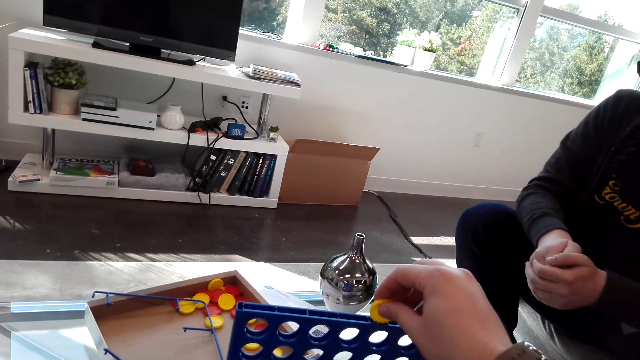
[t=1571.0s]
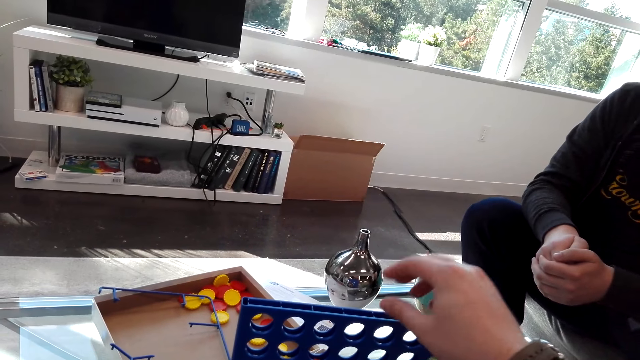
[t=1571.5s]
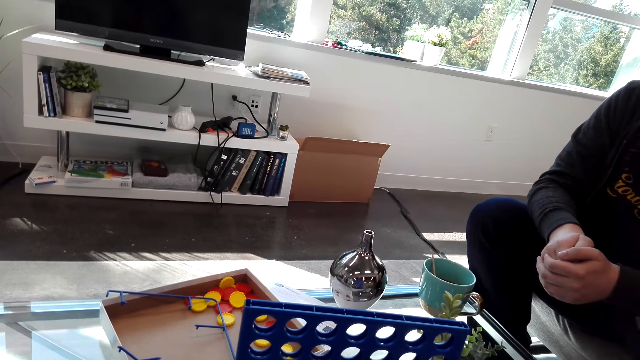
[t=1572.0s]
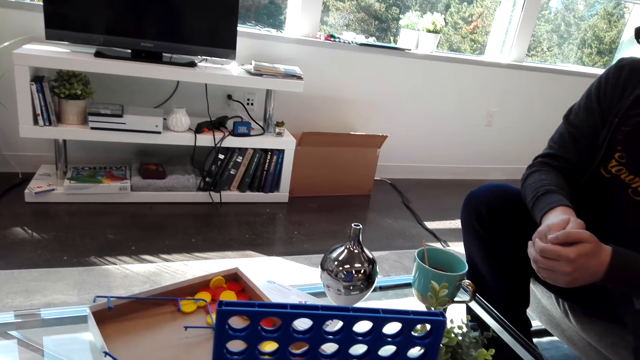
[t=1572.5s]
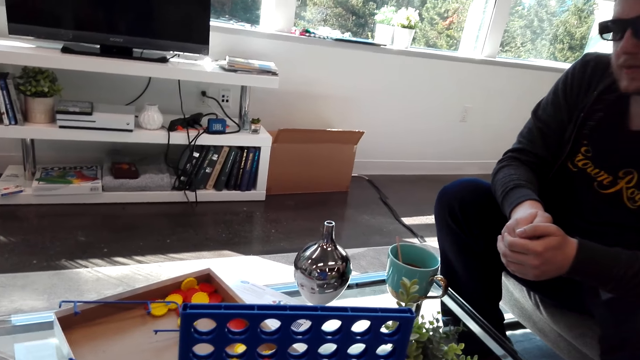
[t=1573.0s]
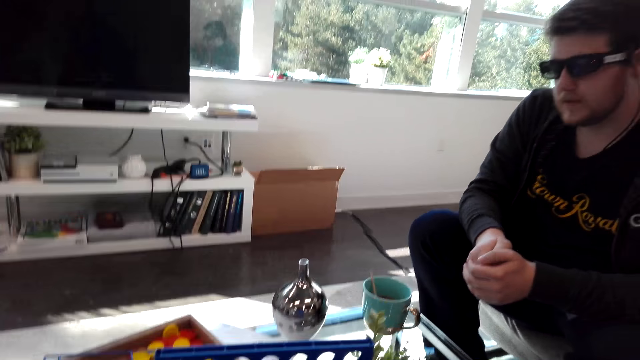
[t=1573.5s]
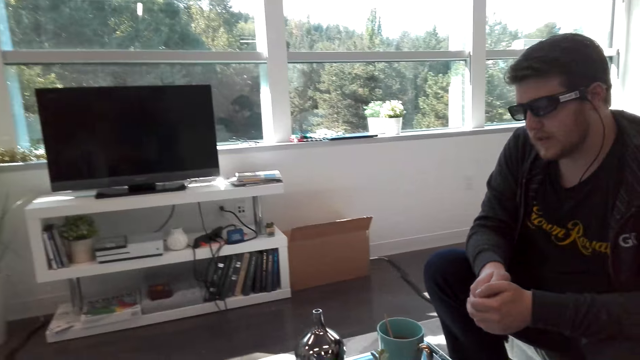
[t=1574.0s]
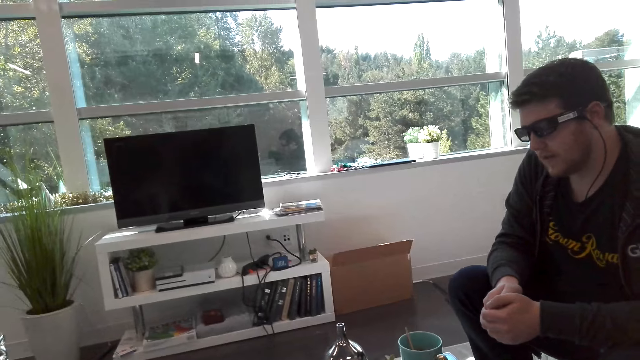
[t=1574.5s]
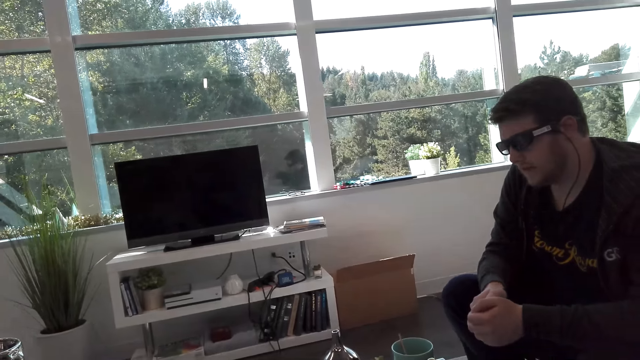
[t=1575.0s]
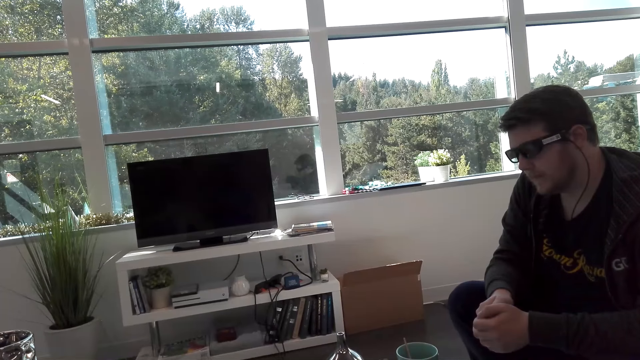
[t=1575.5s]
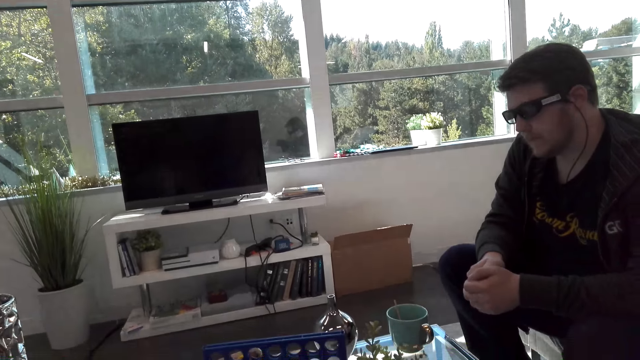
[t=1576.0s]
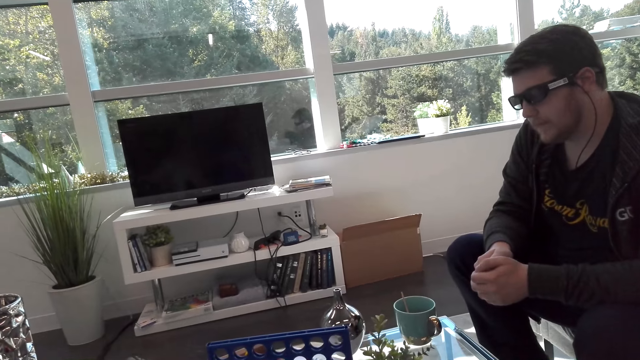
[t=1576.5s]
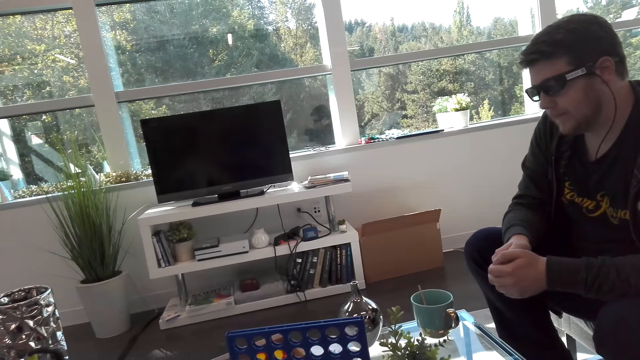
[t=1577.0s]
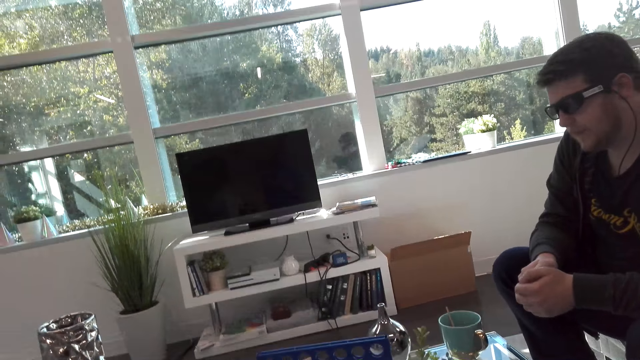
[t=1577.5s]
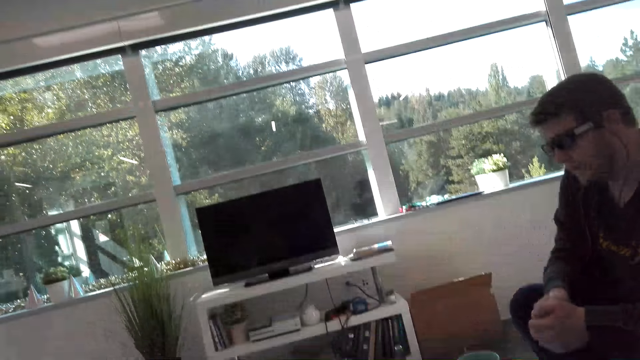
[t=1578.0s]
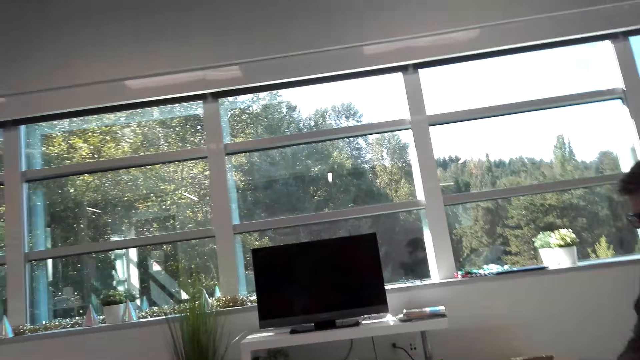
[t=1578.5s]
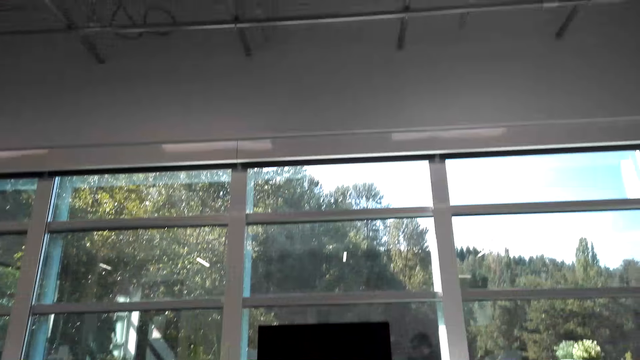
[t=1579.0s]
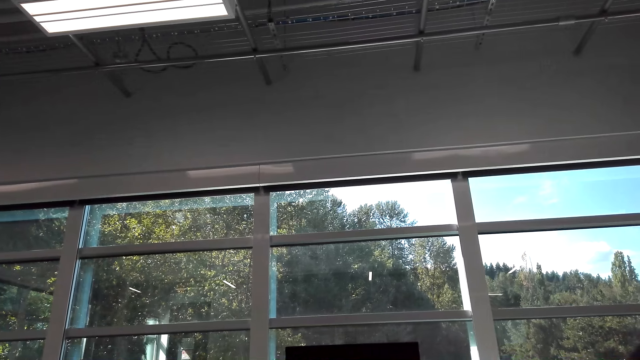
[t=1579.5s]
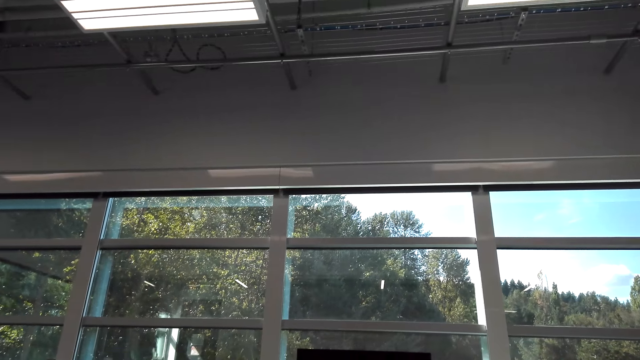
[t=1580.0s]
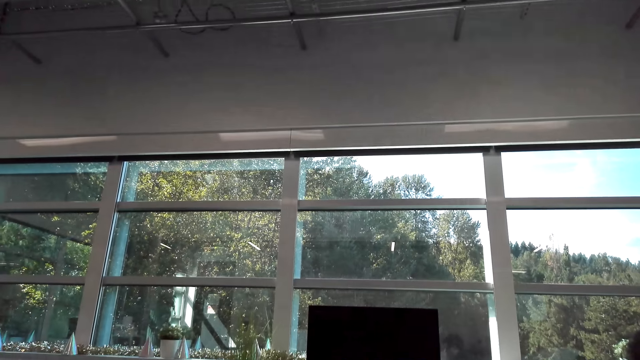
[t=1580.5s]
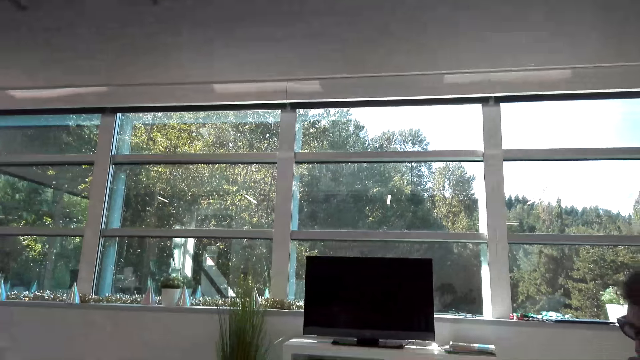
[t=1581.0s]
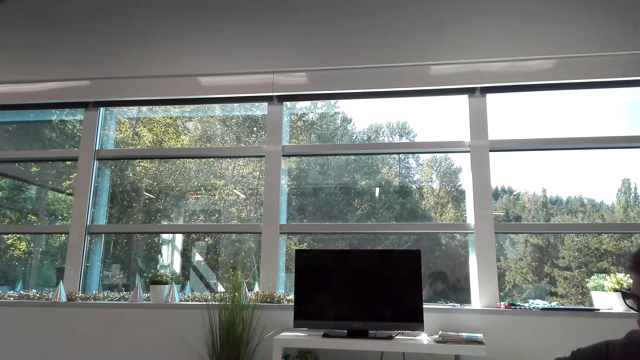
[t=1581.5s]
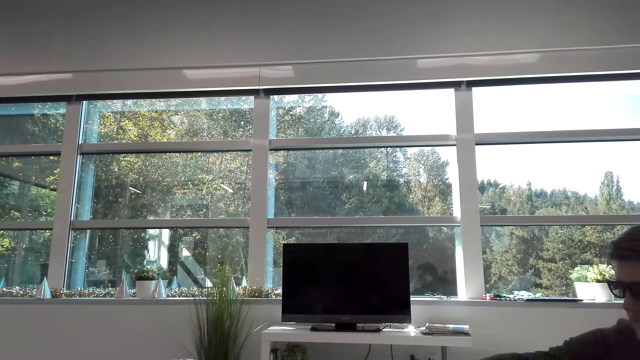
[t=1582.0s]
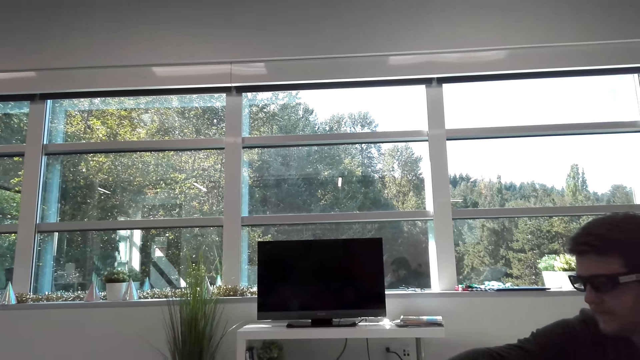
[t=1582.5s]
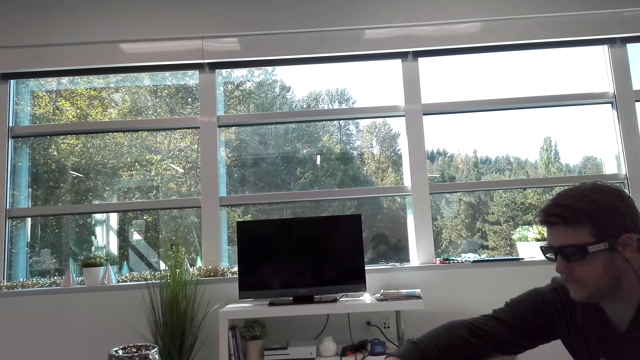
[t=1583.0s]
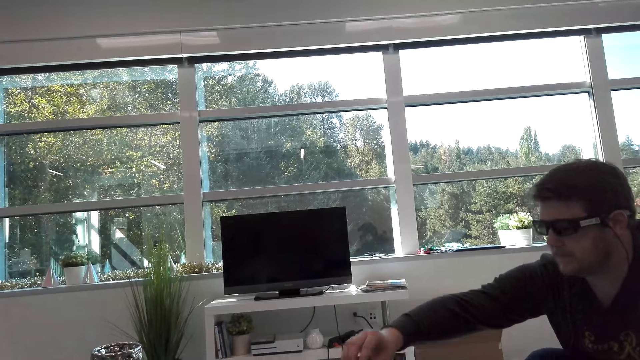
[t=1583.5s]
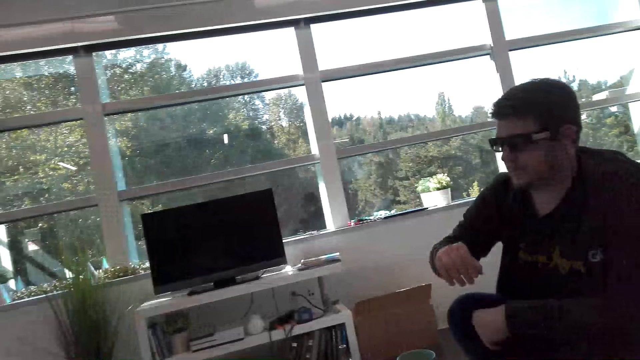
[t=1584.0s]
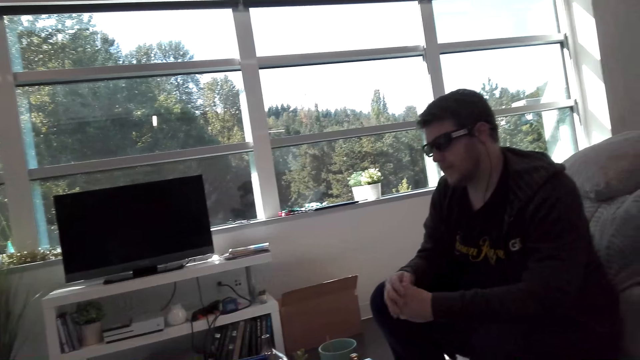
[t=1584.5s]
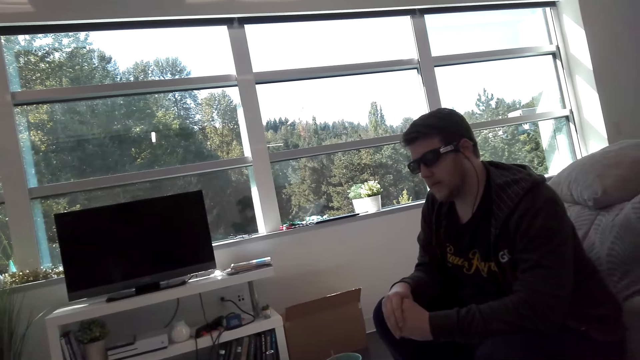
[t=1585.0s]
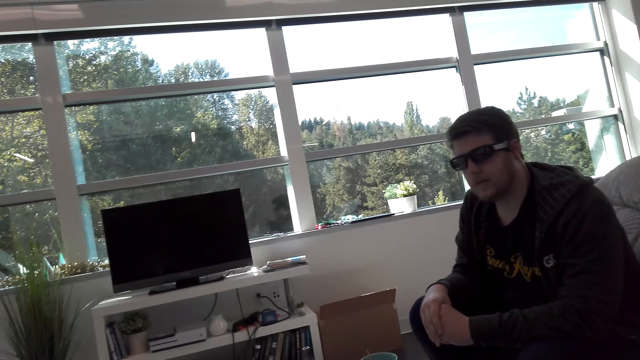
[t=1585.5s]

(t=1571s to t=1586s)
The camera wearer plays the Connect 4 game. They look around. A person plays the Connect 4 game.

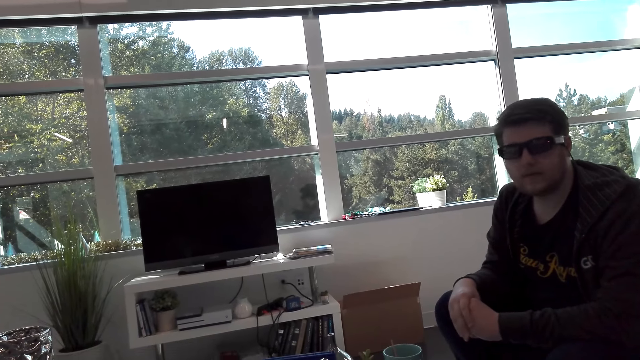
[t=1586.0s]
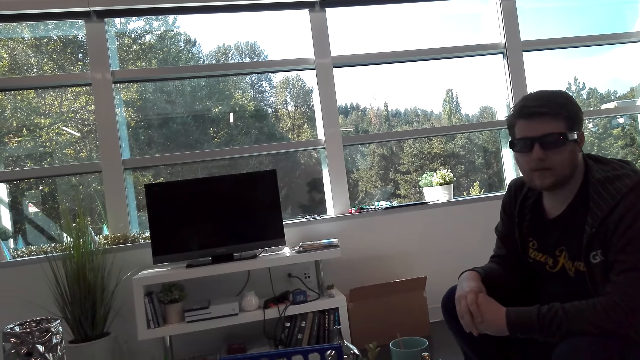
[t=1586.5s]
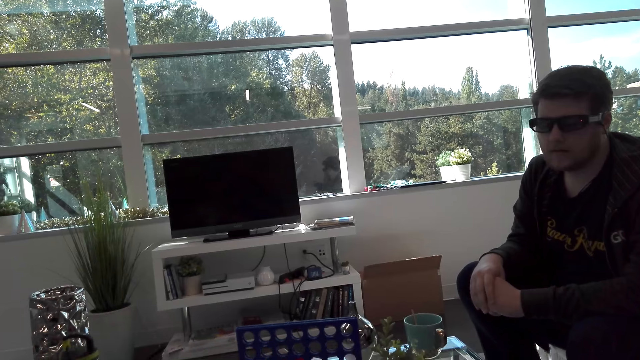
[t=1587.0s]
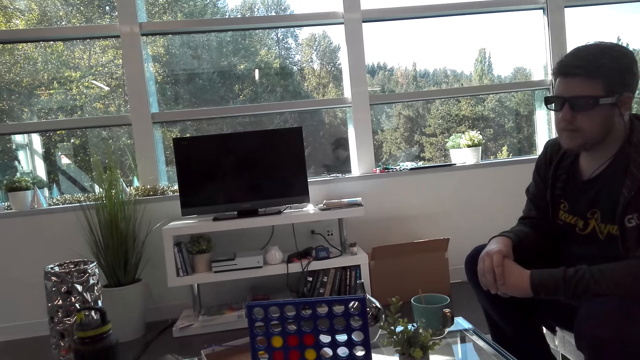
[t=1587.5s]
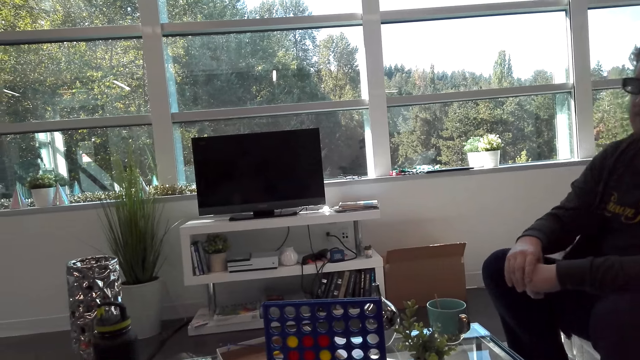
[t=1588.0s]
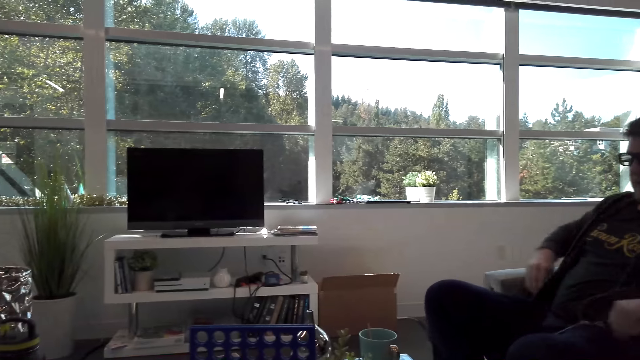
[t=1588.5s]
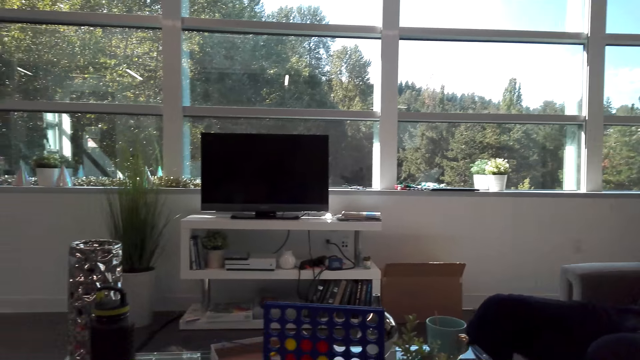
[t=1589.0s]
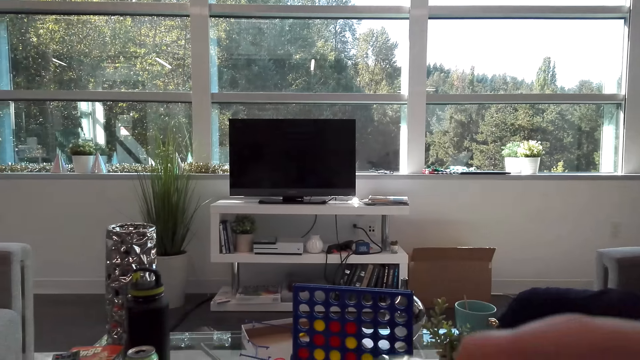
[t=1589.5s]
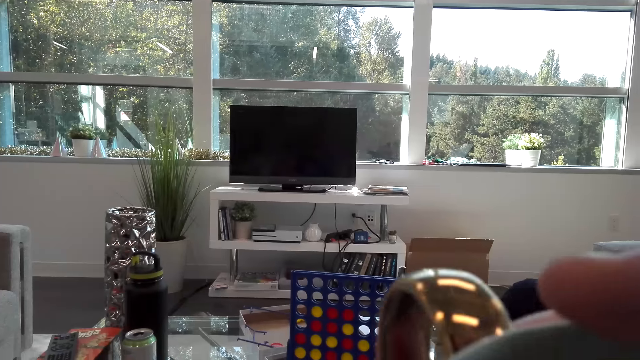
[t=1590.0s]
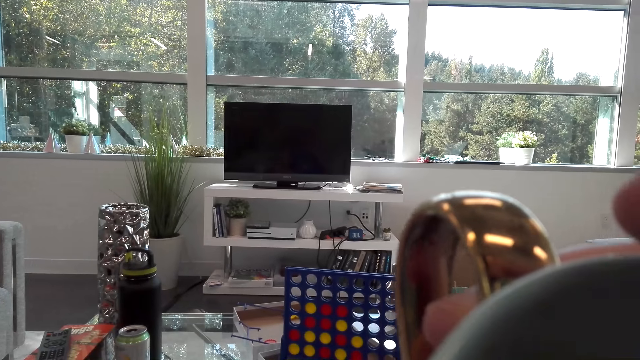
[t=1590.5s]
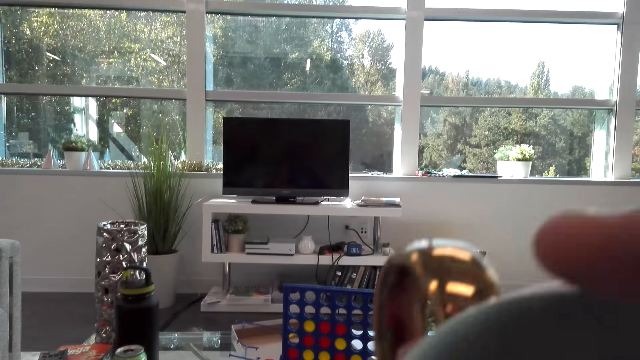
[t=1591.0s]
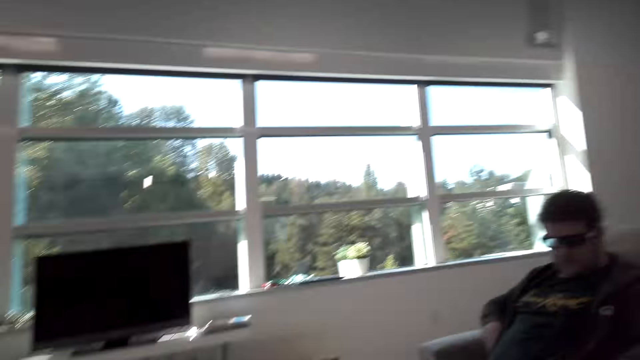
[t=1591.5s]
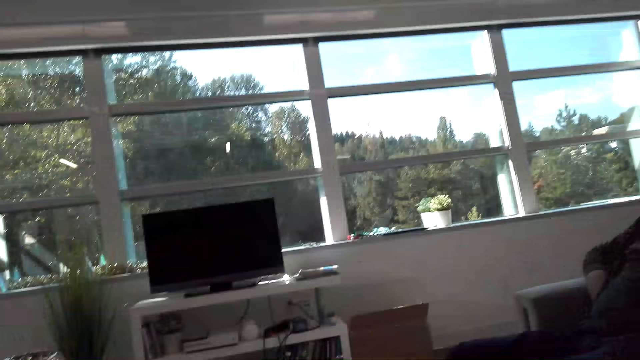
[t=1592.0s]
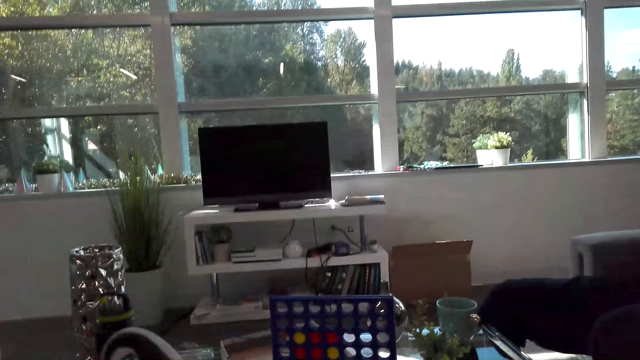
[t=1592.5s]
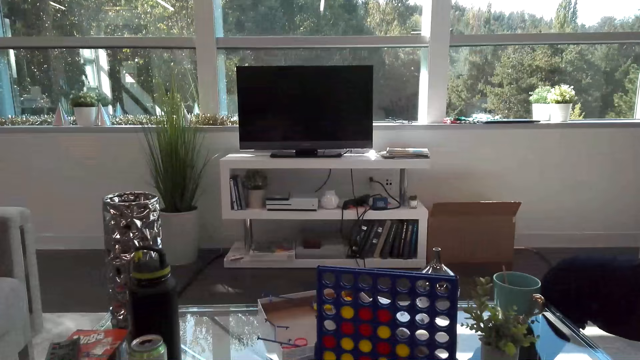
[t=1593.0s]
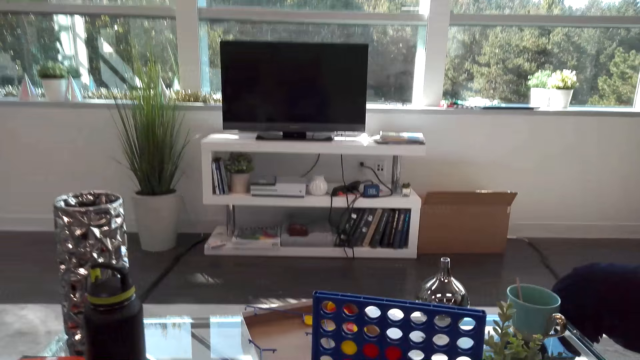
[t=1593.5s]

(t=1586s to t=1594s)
A person sits back. The camera wearer drinks coffee.
